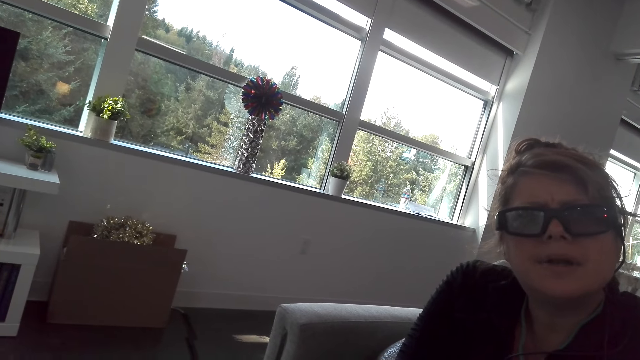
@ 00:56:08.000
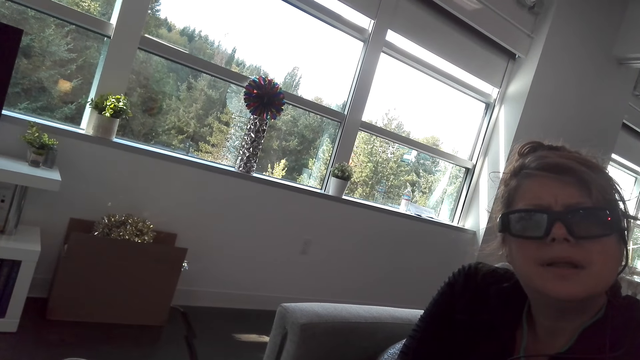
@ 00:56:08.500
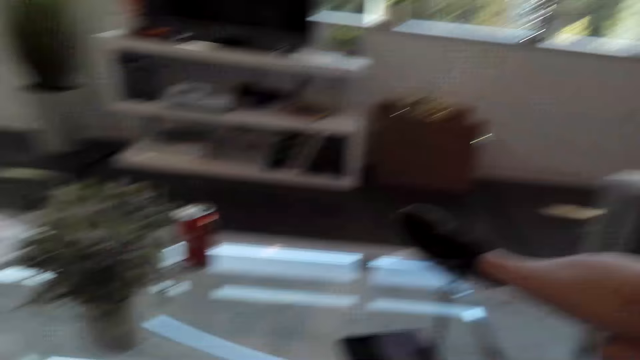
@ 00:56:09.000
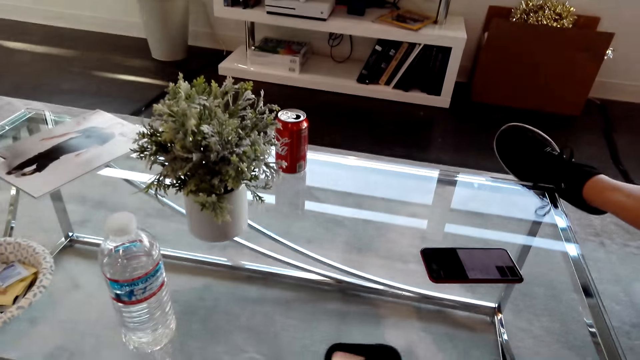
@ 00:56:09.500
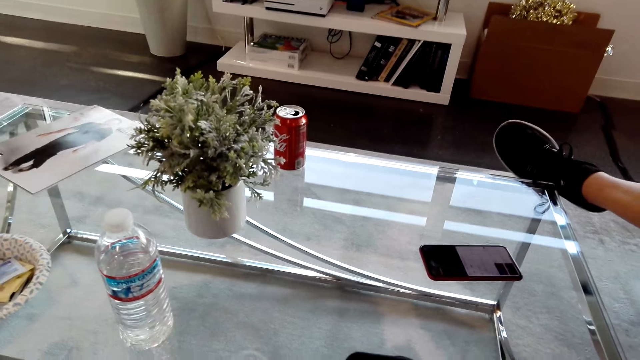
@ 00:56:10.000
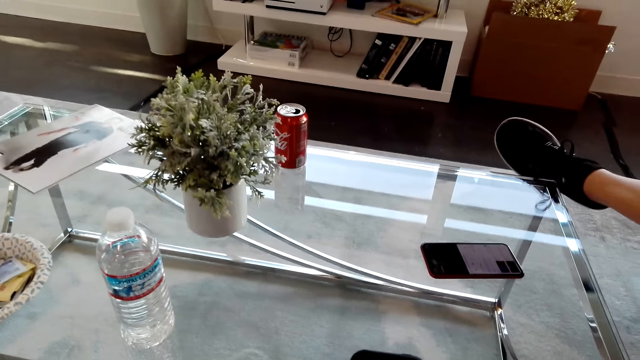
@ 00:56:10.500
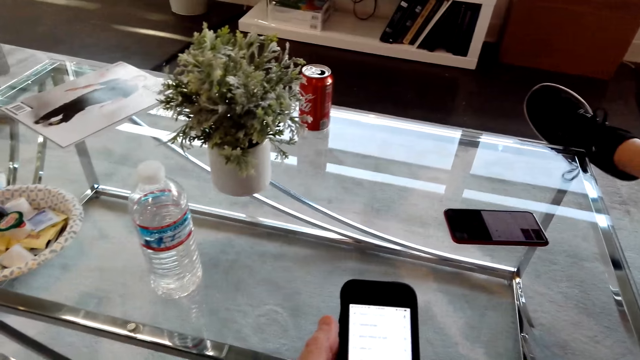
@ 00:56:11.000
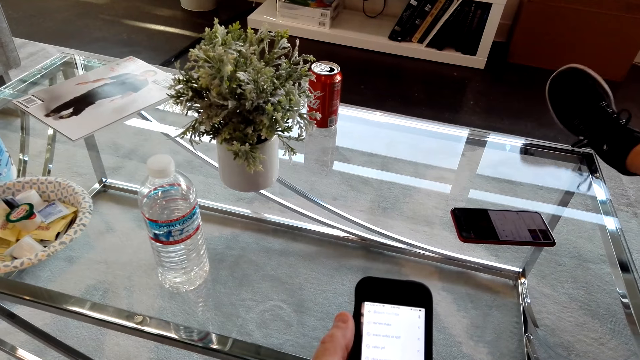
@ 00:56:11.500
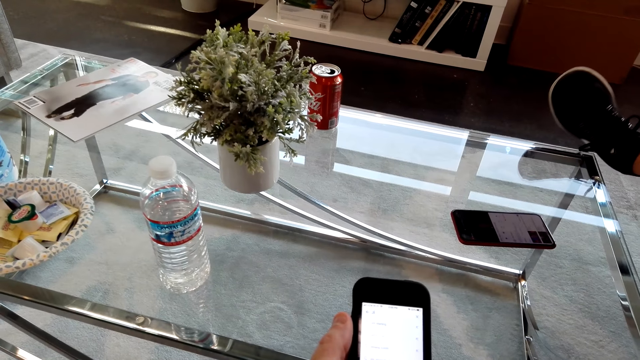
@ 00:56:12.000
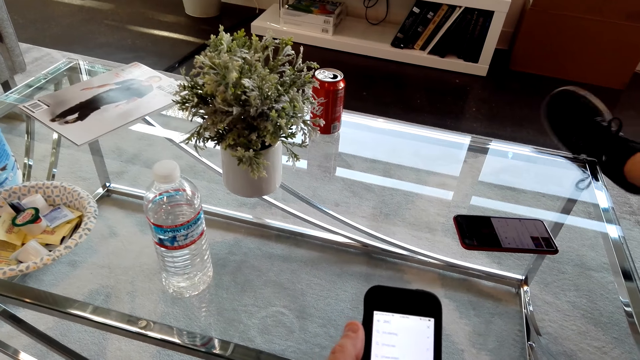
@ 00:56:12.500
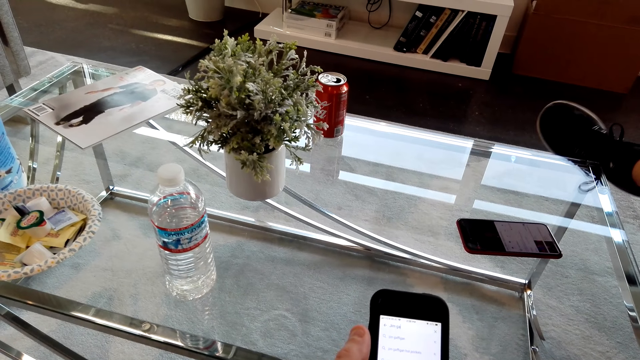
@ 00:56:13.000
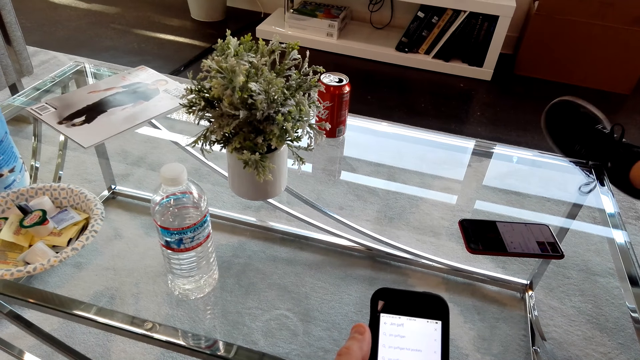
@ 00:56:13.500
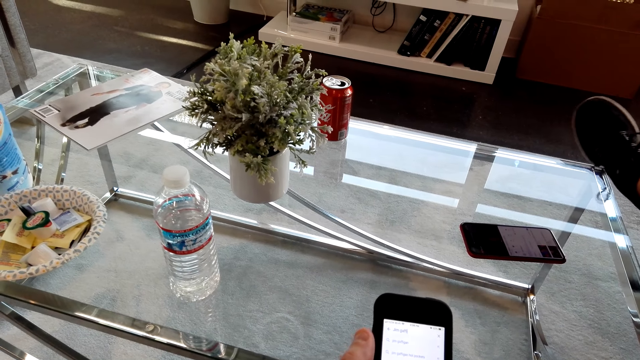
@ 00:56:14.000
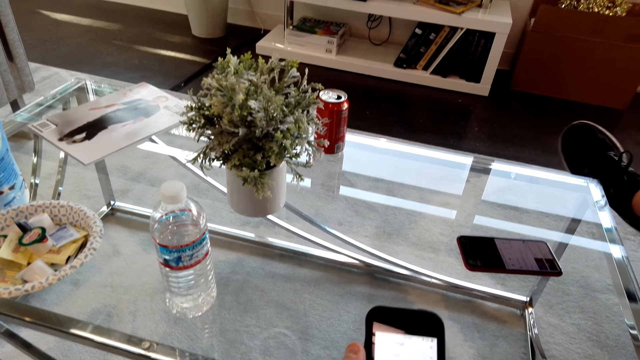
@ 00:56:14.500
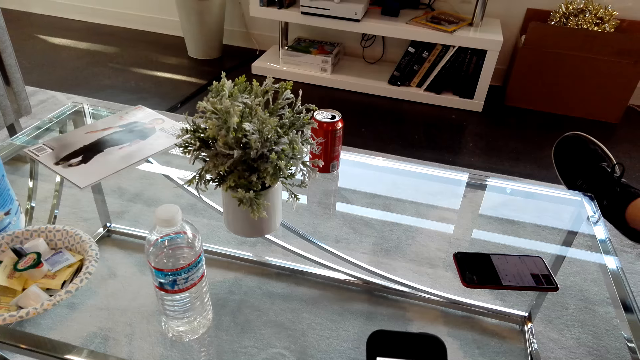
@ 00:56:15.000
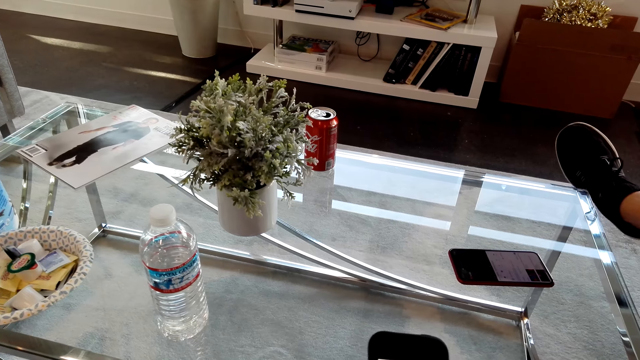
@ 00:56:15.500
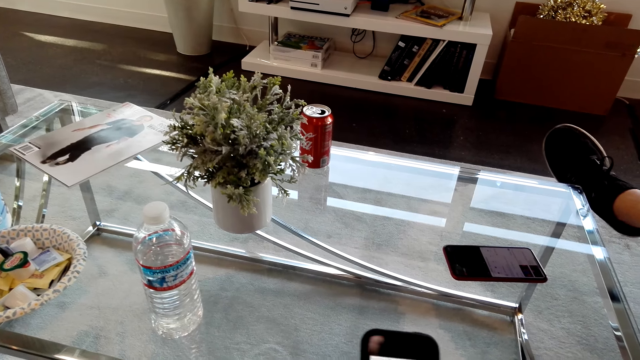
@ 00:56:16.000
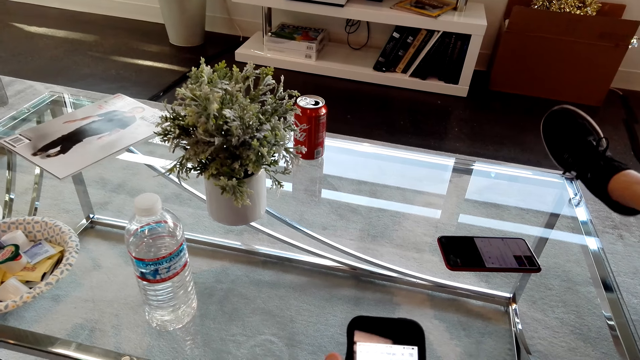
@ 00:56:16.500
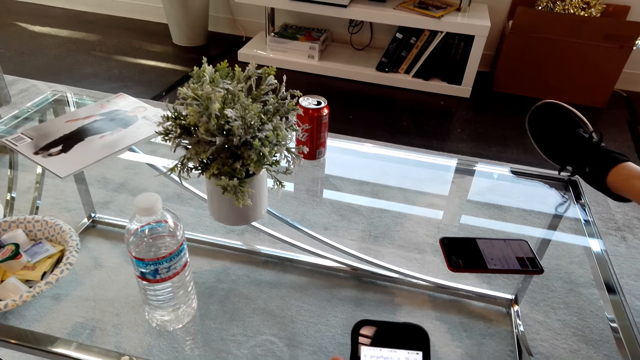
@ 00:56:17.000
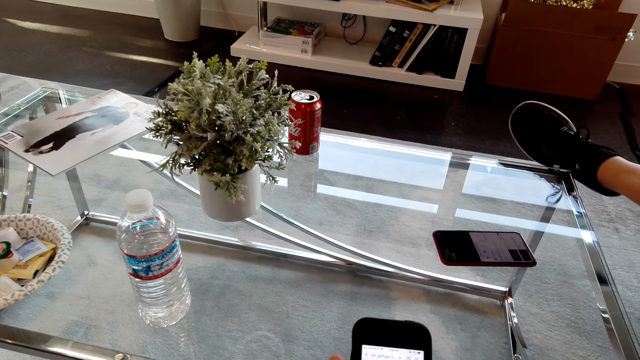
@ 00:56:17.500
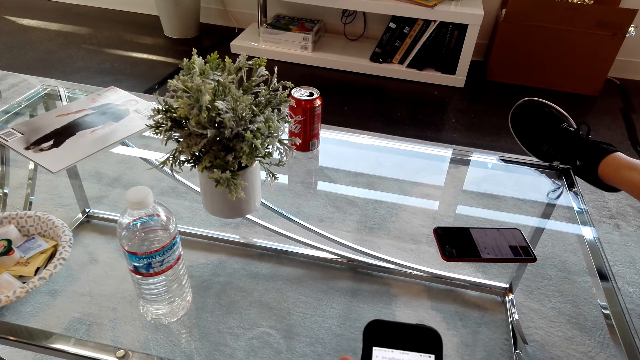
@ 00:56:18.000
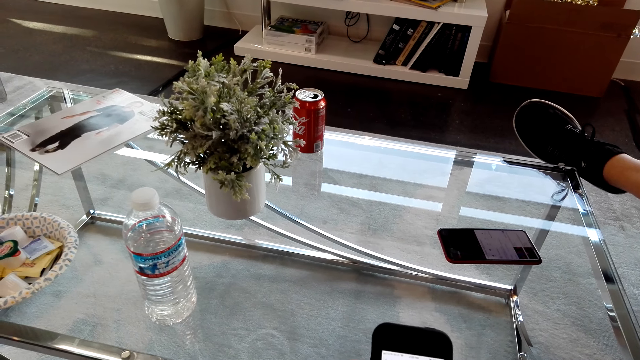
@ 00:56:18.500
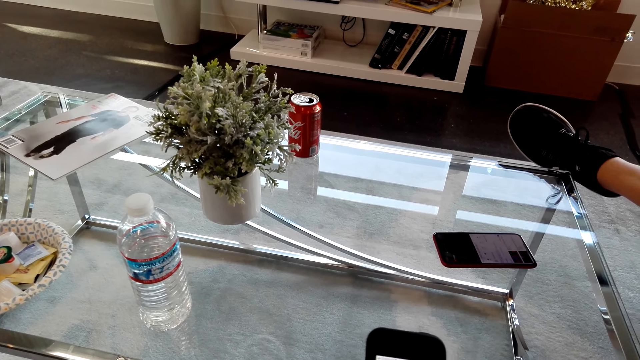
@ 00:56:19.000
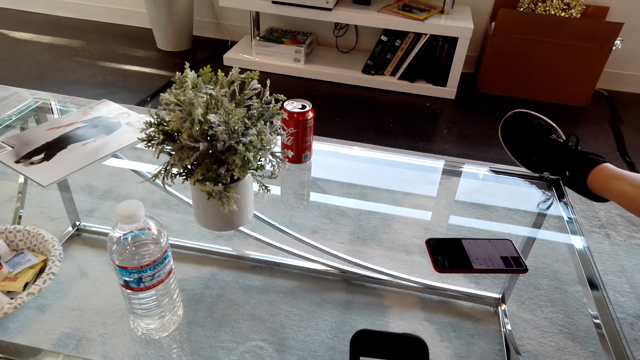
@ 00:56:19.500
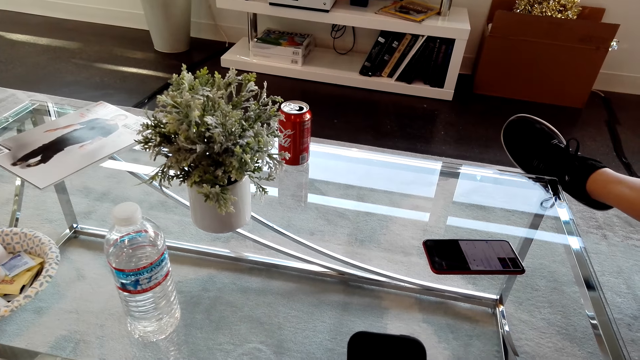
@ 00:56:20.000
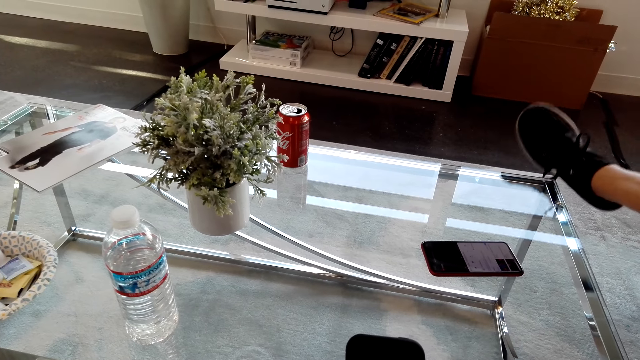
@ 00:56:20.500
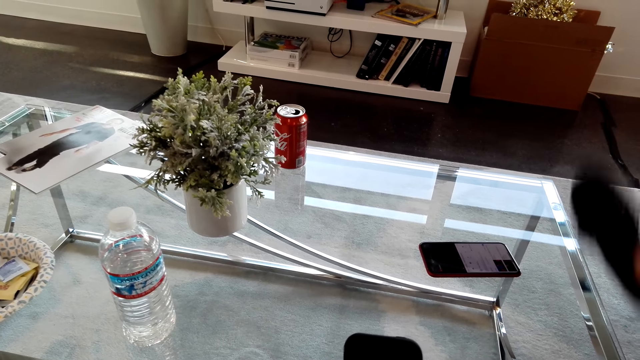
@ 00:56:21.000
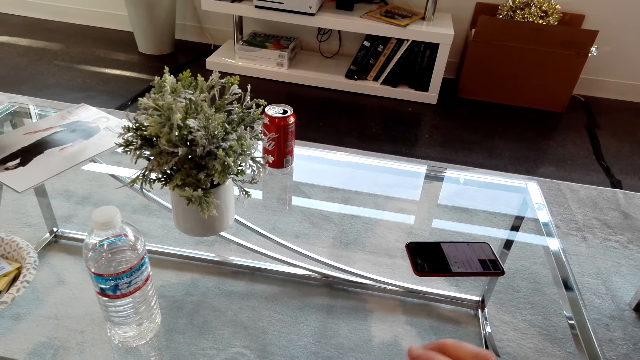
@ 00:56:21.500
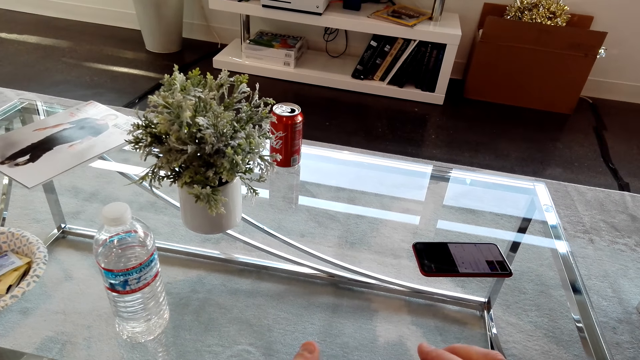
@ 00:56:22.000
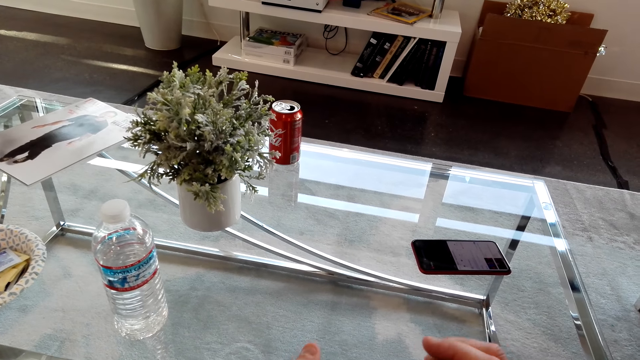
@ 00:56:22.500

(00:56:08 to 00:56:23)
The camera wearer uses the phone. They talk to a person. They use the phone.

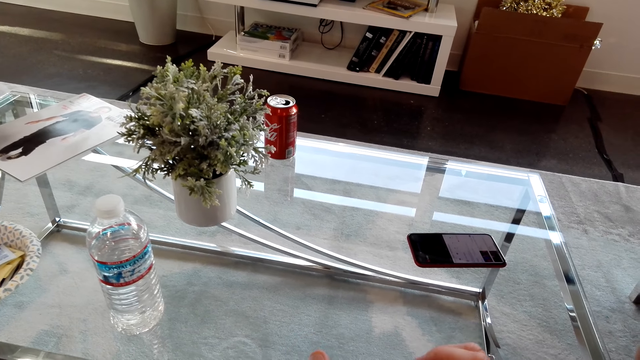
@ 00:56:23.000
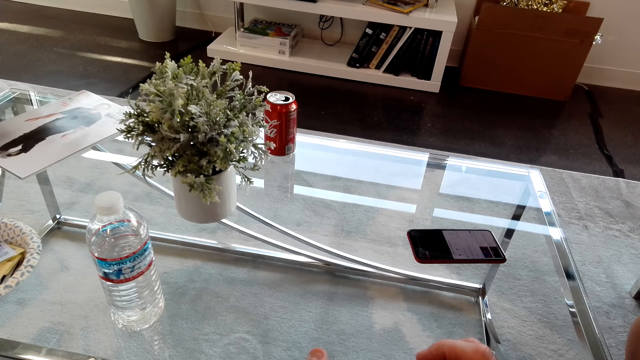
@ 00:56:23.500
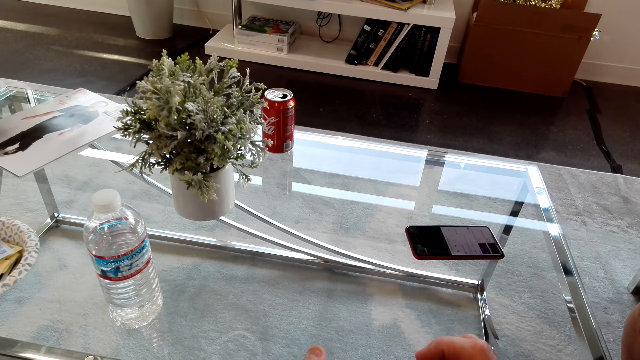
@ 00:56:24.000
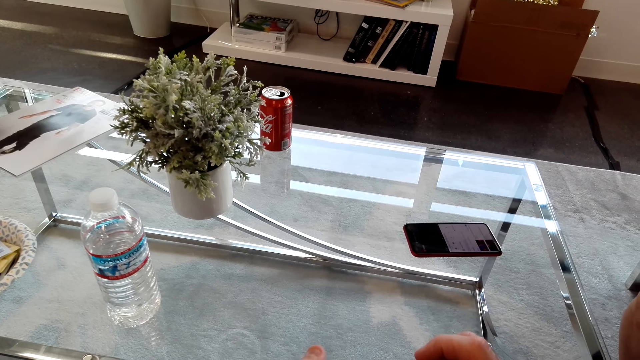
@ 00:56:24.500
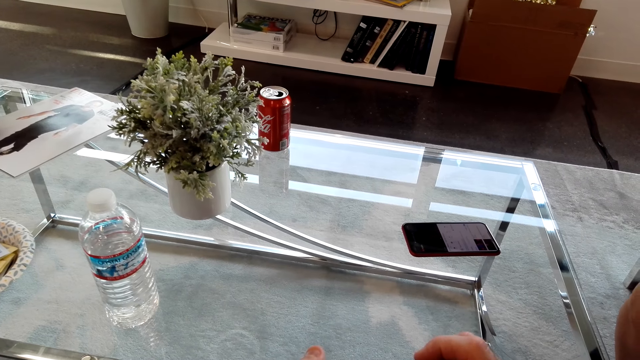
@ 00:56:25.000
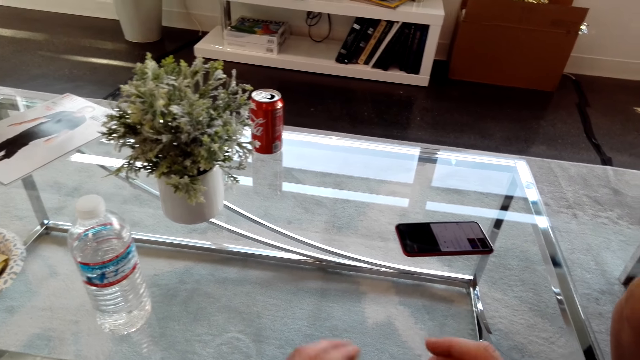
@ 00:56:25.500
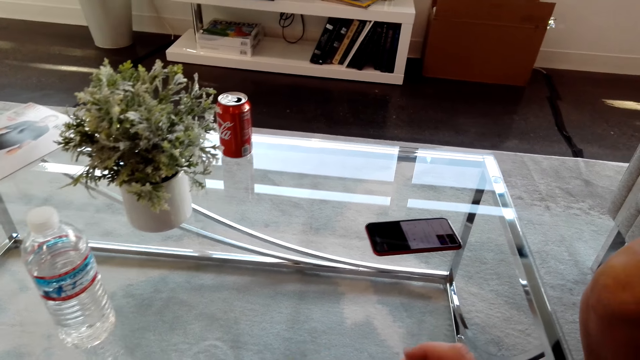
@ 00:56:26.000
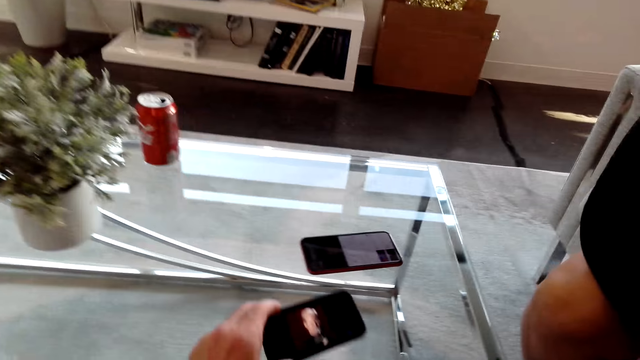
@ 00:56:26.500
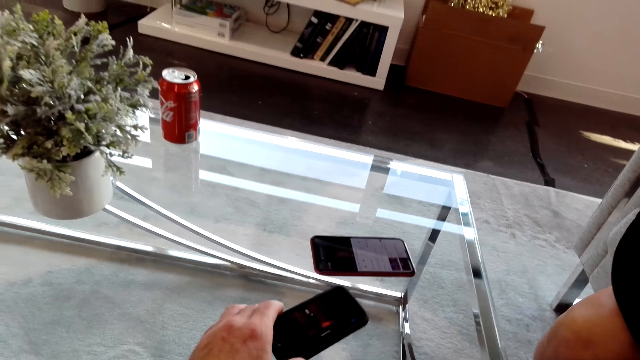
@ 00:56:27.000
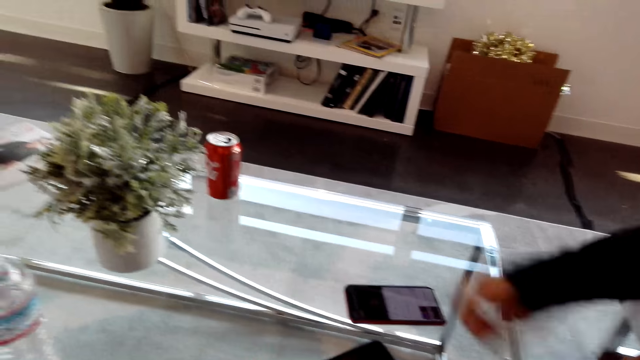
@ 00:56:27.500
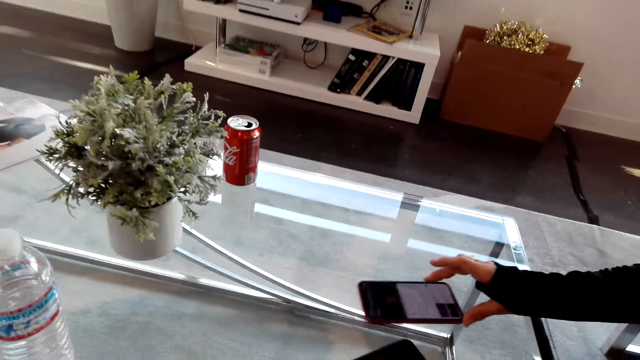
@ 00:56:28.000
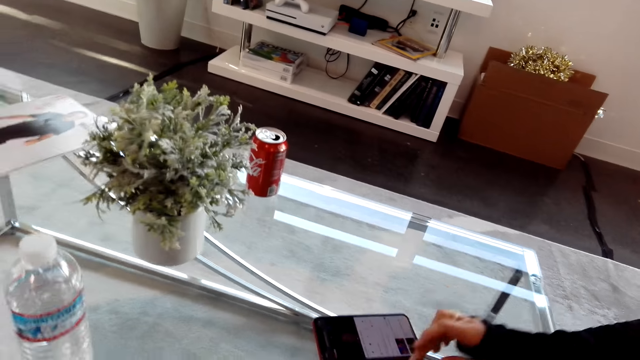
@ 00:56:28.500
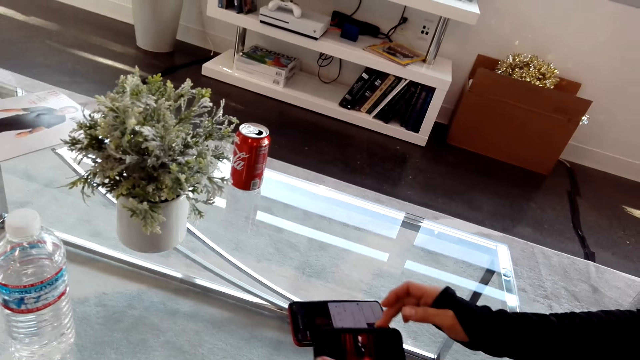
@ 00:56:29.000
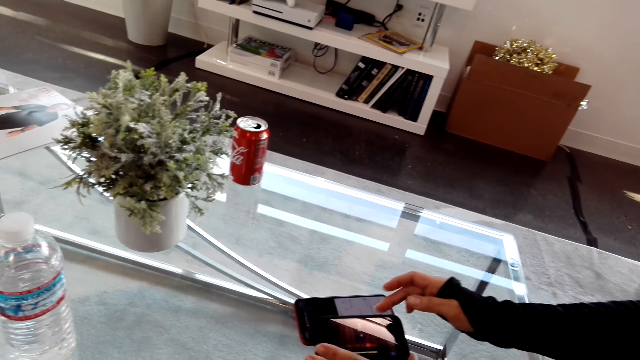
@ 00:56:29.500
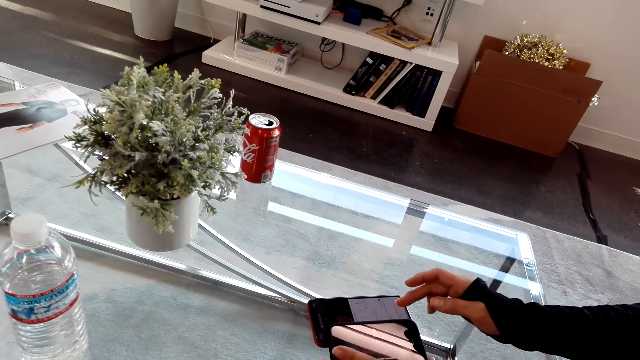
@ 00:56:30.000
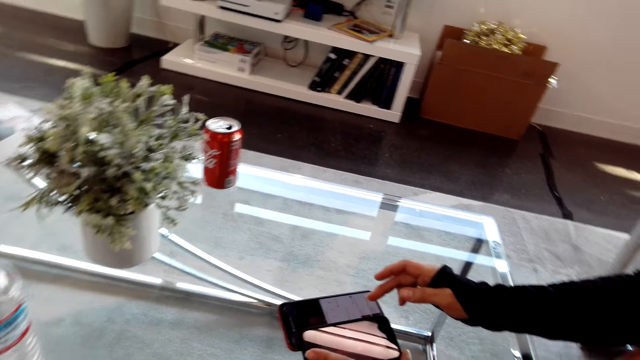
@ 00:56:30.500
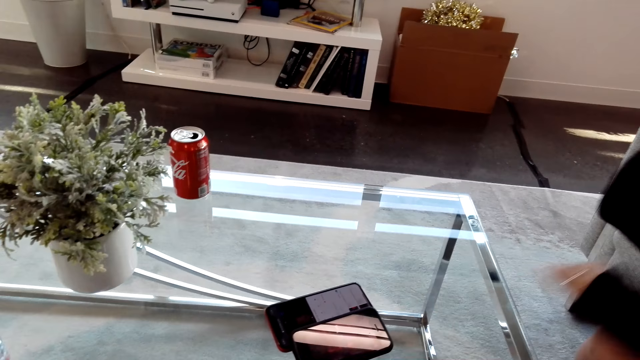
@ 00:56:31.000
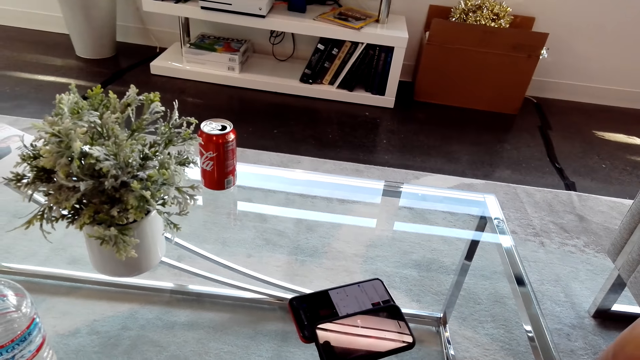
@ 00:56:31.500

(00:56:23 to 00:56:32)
The camera wearer places the phone on the table. A lady pushes the phone on the table. The lady puts the phone over the other phone. The camera wearer looks at the phone.
